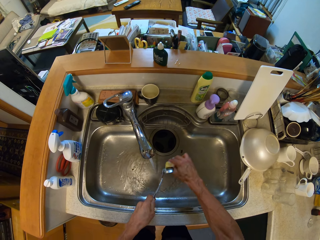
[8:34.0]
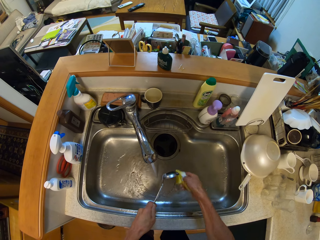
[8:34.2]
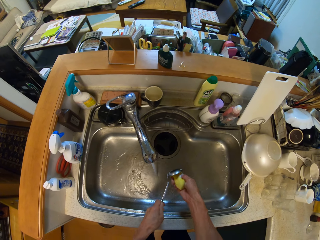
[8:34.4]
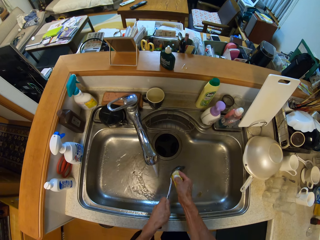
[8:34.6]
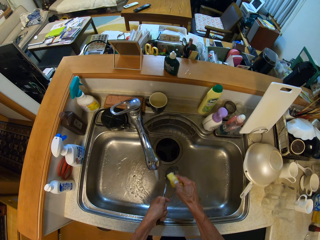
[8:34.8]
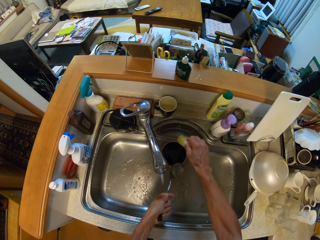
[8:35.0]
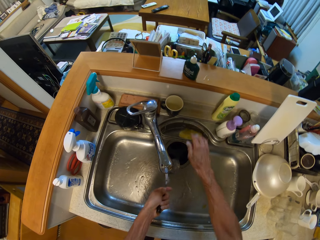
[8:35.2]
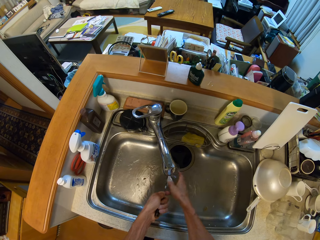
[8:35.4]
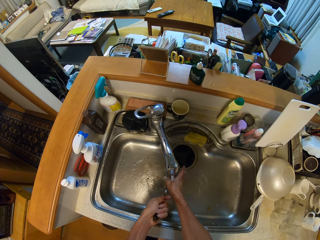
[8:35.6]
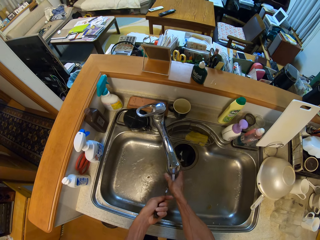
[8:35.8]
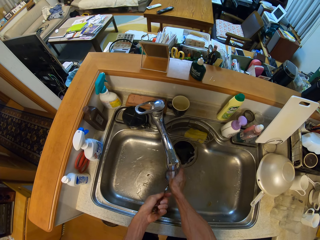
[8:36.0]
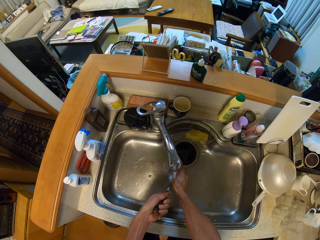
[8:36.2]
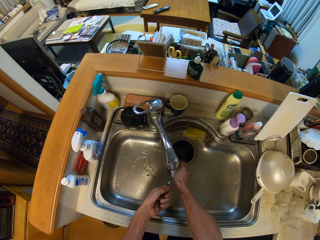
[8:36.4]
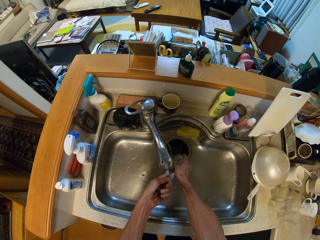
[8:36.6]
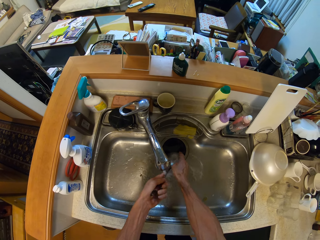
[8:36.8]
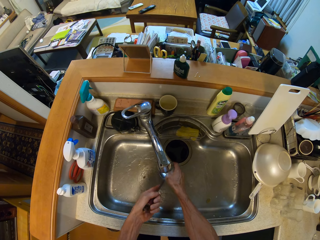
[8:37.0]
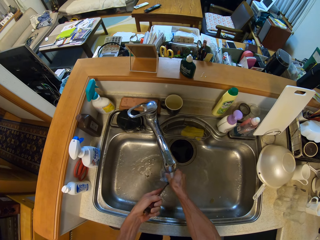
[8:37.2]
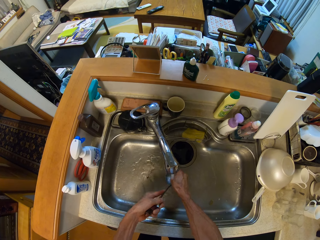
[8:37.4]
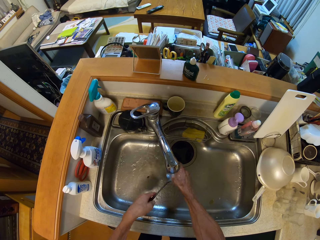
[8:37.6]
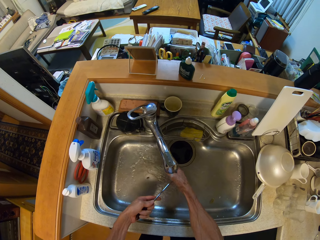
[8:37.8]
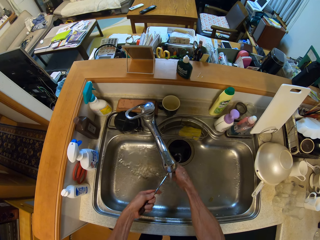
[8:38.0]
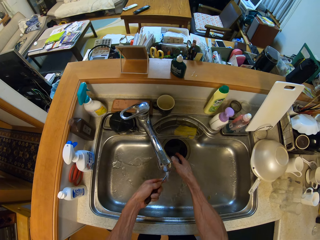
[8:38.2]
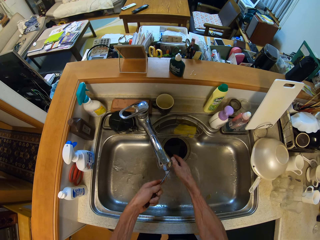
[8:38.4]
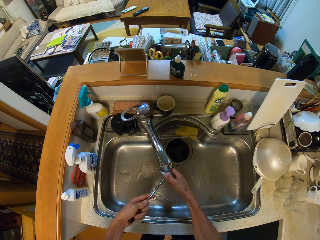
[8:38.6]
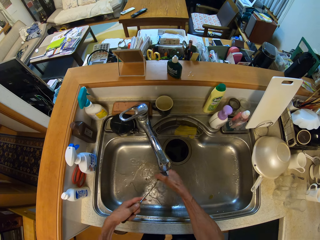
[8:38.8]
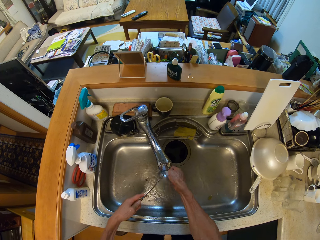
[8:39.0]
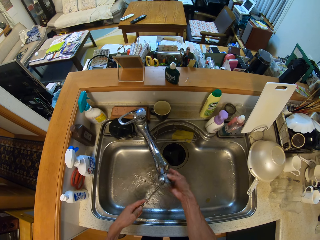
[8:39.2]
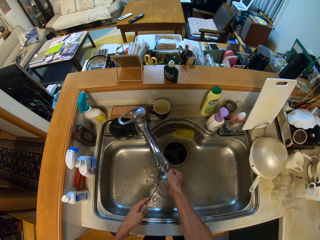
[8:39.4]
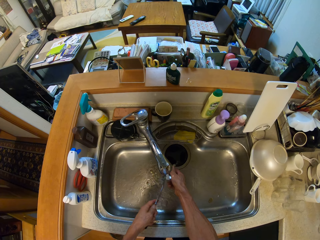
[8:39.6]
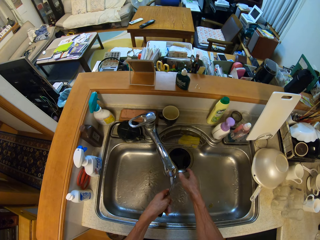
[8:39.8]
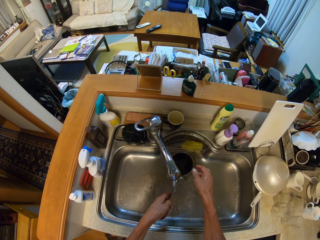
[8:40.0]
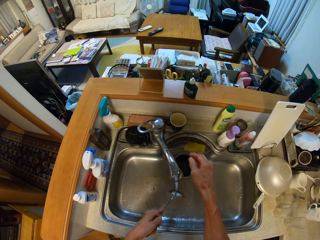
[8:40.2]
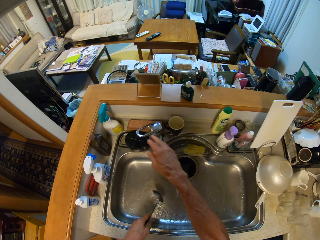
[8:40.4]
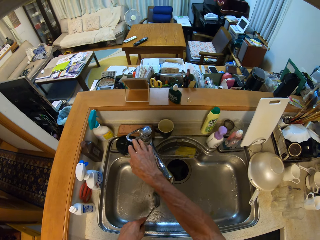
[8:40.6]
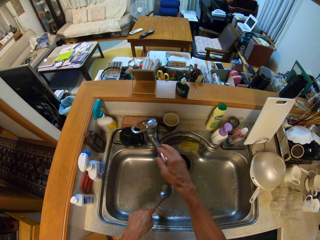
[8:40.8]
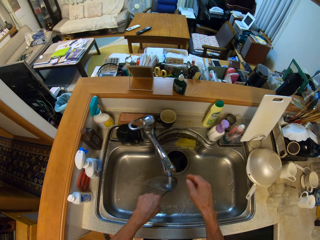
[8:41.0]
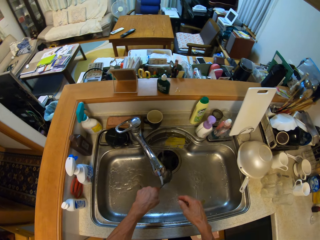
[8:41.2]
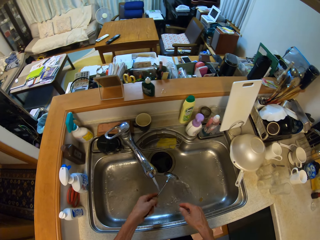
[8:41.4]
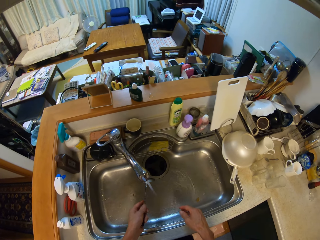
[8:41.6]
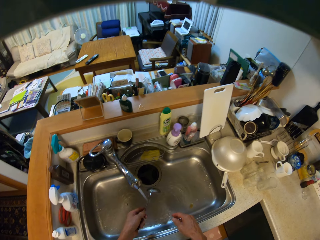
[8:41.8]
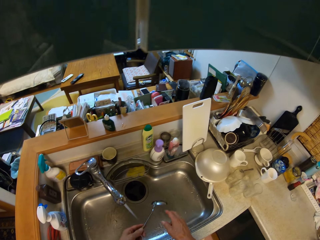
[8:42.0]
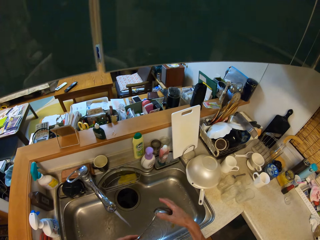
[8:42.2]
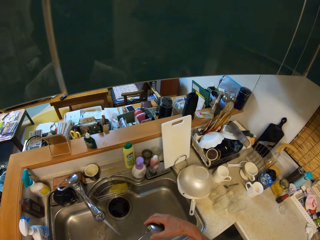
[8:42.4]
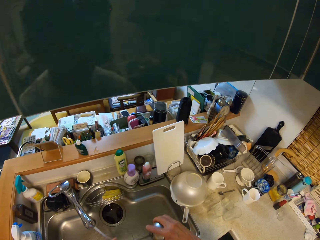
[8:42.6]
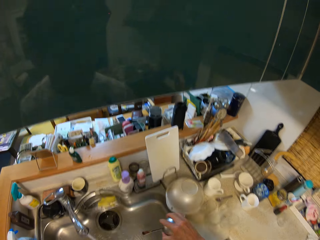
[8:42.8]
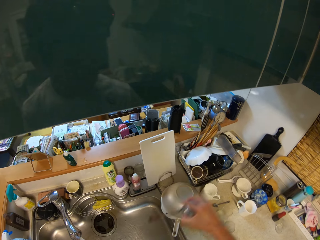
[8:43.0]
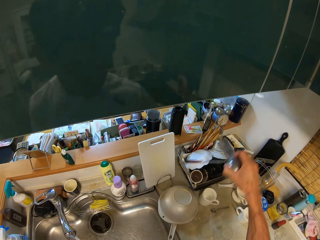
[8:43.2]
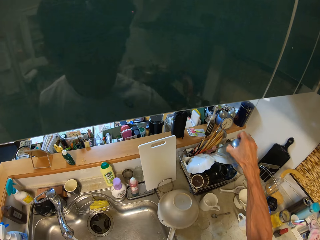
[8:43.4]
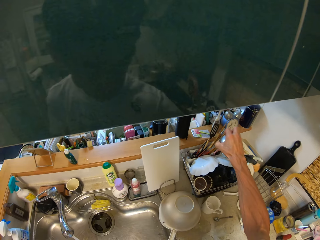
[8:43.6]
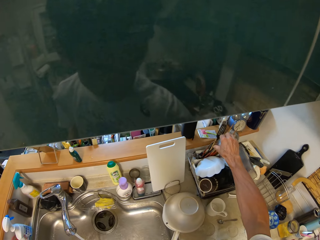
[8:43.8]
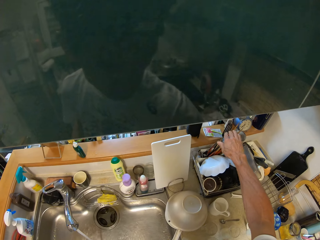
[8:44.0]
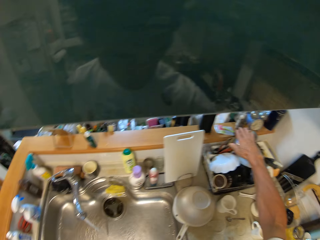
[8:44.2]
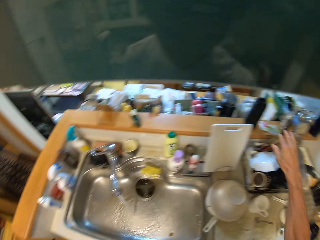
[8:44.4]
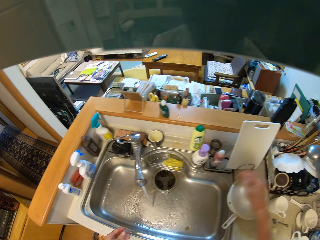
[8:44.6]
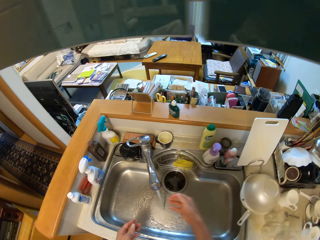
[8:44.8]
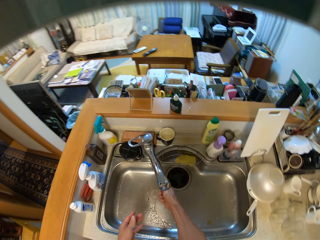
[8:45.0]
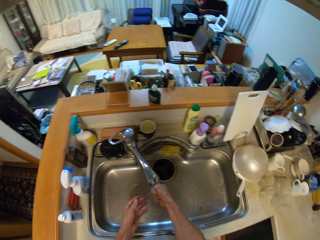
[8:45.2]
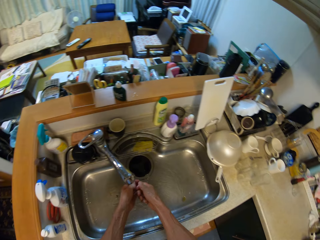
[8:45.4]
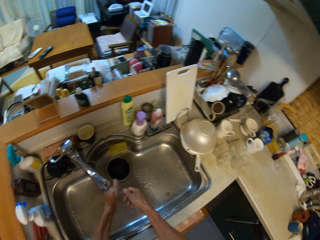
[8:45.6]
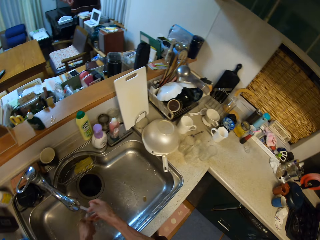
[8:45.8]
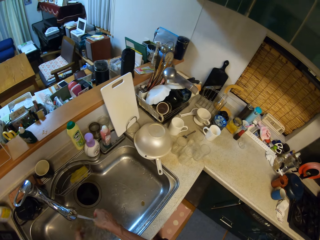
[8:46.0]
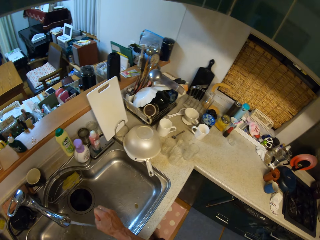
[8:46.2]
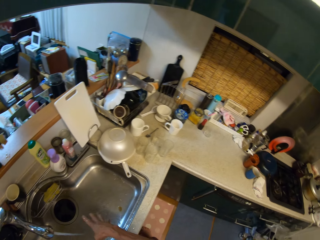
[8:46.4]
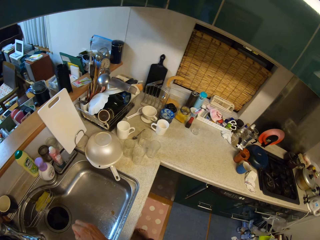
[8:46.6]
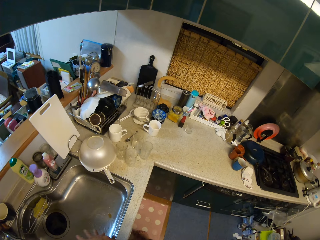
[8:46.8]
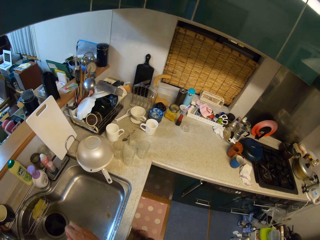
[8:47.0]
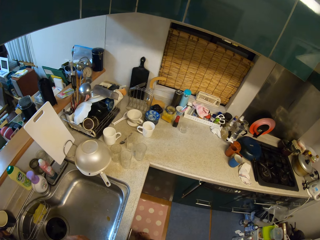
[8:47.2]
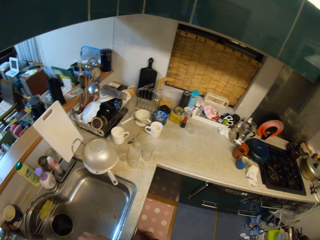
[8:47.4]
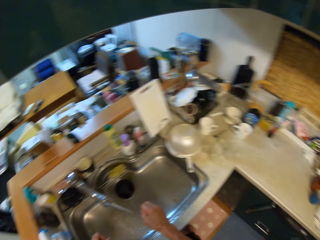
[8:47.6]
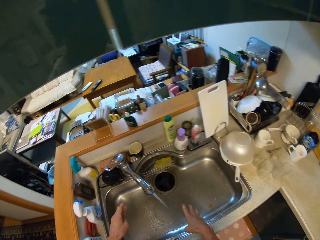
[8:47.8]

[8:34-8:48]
The camera wearer drops the foam in the sink with his right hand. He rinses the cooking spoon in the sink with running water. He touches the sink faucet with his right hand. He passes the spoon from his left hand to his right hand and drops the spoon in the tray on the table with his right hand. He rinses his hands in the sink.

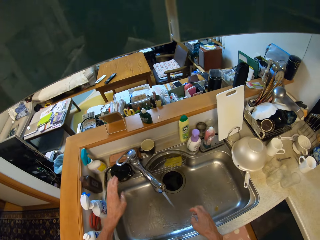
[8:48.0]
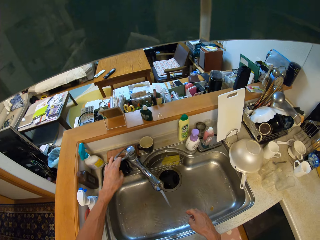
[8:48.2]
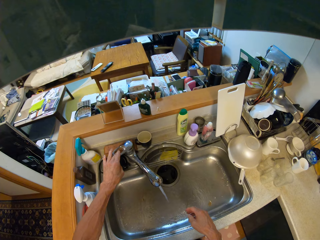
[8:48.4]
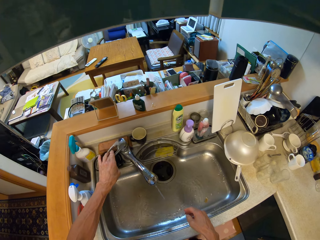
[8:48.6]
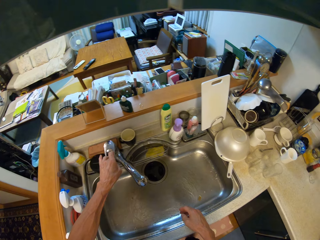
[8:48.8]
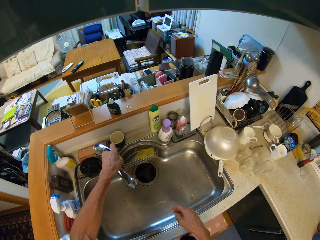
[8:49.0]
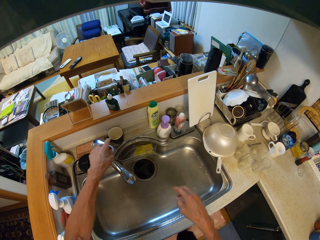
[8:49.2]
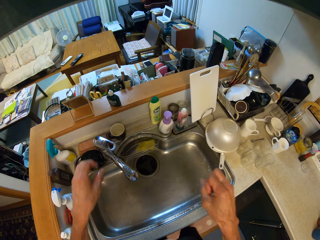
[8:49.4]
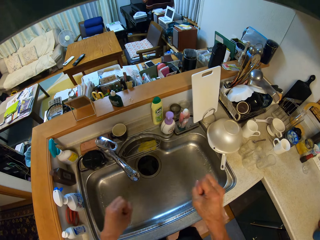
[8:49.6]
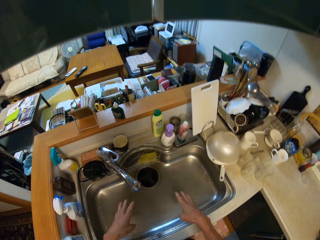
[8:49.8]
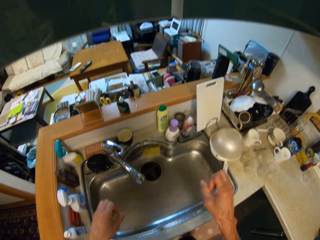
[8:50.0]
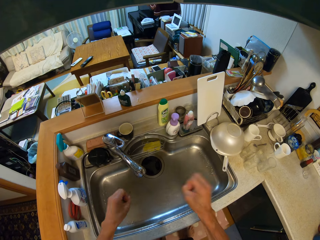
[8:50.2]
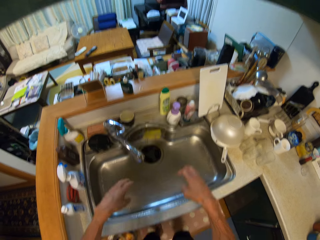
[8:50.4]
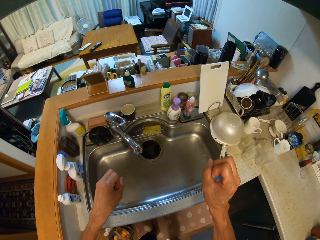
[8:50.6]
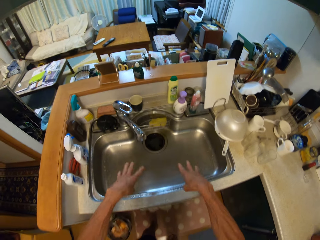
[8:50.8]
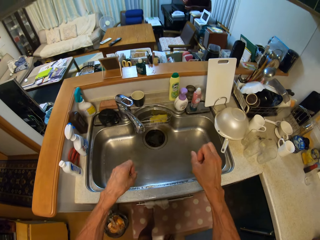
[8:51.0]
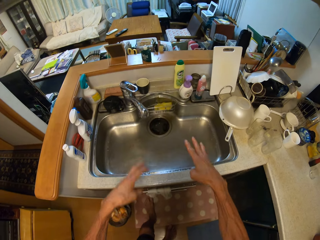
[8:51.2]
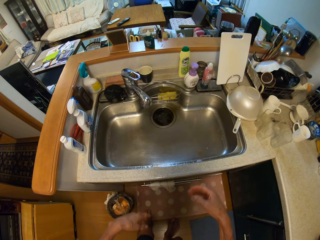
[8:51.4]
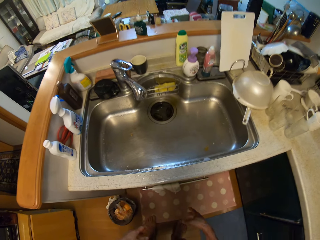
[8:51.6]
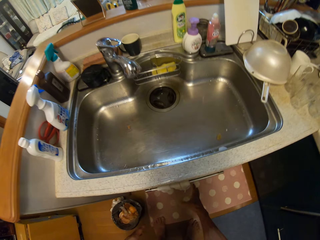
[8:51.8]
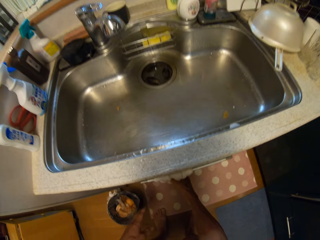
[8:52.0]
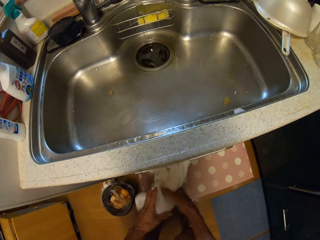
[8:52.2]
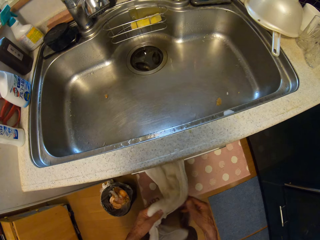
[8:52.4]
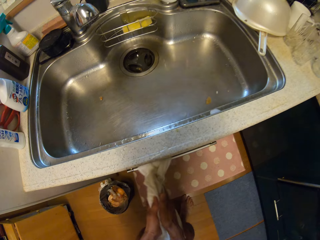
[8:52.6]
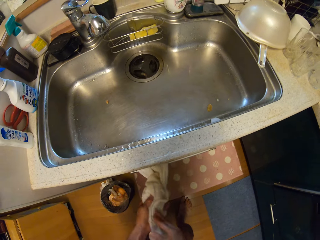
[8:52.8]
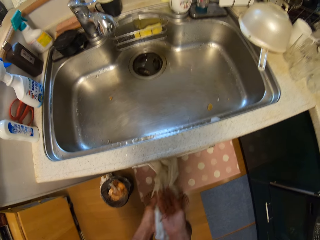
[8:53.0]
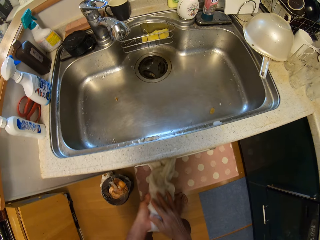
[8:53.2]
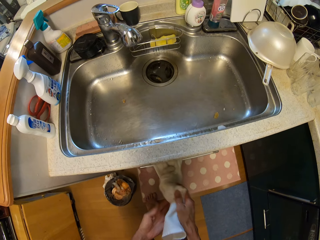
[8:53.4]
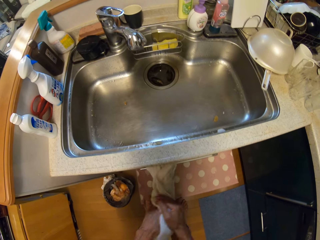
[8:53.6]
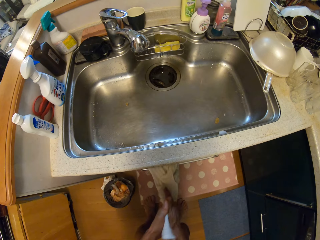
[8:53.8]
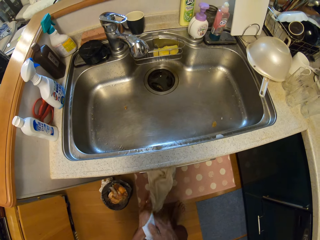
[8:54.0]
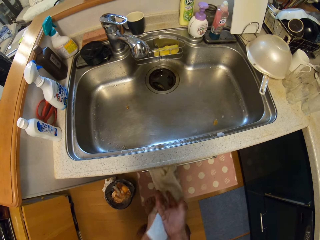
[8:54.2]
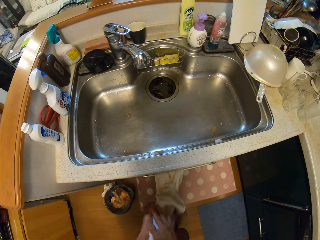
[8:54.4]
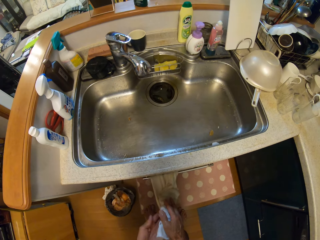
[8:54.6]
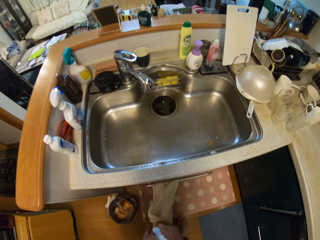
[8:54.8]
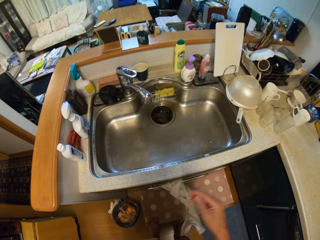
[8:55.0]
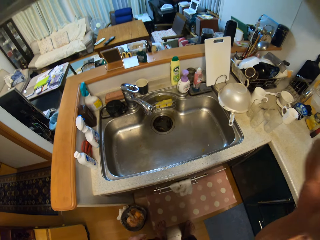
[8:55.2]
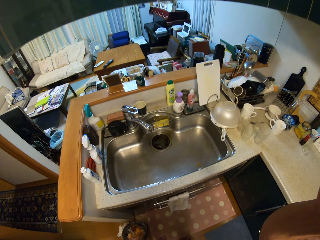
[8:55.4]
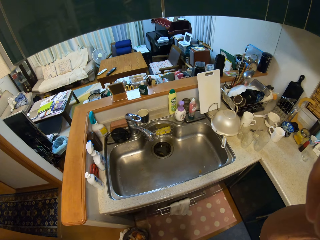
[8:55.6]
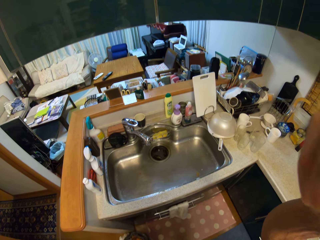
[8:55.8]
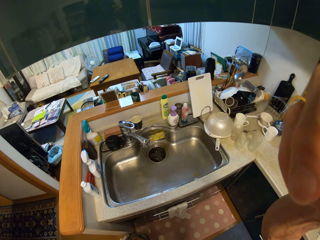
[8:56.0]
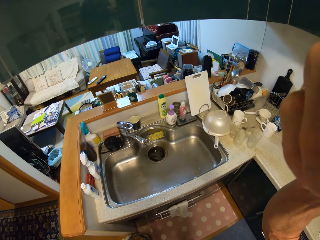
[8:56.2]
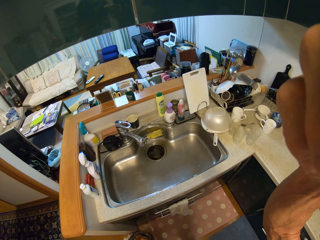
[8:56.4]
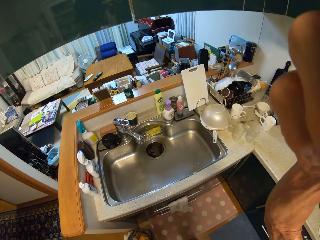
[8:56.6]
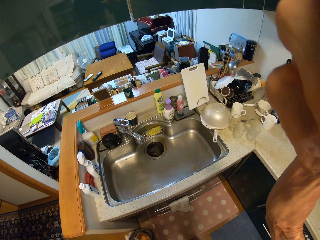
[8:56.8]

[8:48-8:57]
The camera wearer turns off the sink faucet with his left hand. He cleans his hands with a napkin. He lifts the hand.
